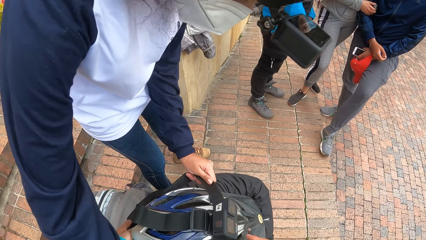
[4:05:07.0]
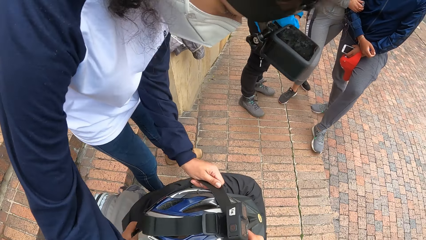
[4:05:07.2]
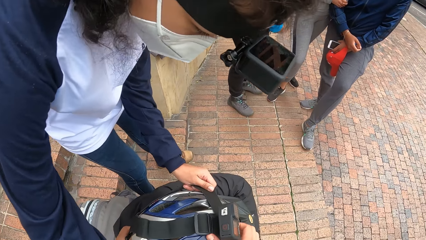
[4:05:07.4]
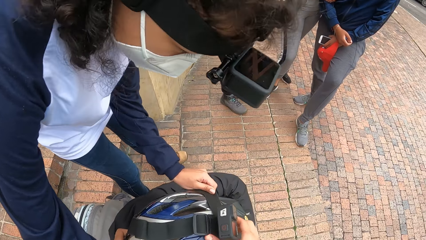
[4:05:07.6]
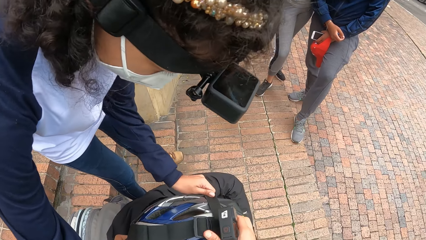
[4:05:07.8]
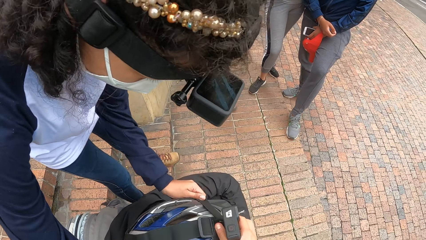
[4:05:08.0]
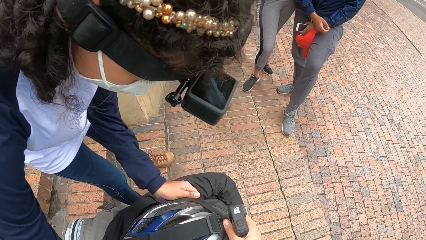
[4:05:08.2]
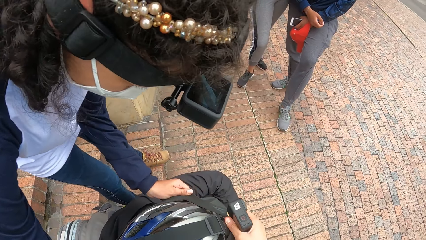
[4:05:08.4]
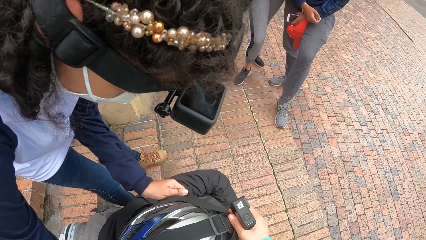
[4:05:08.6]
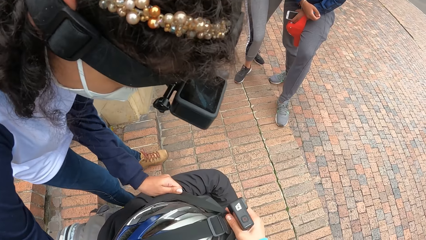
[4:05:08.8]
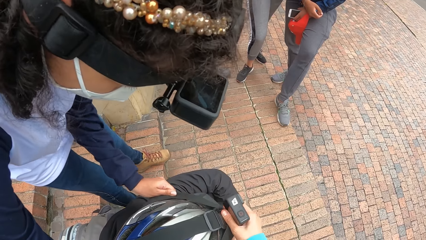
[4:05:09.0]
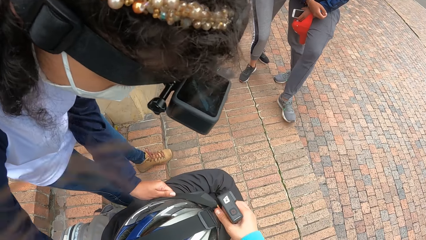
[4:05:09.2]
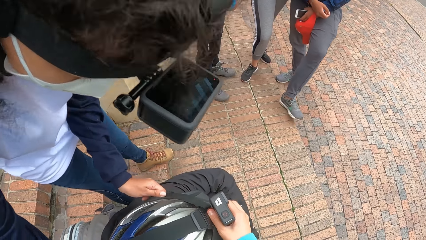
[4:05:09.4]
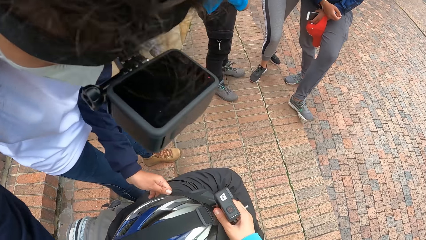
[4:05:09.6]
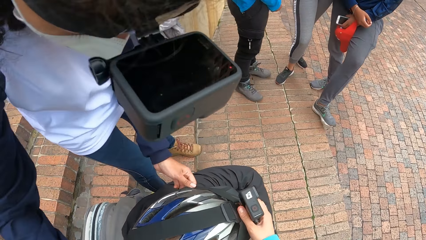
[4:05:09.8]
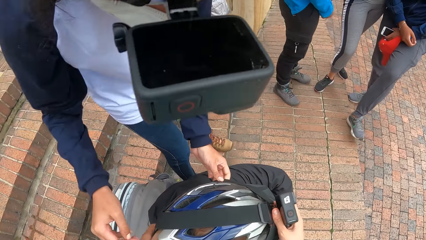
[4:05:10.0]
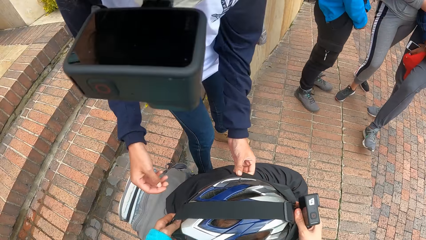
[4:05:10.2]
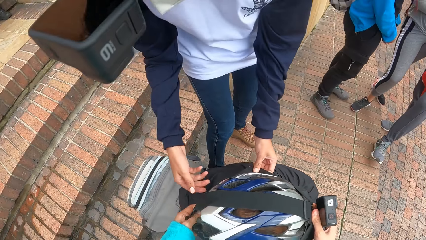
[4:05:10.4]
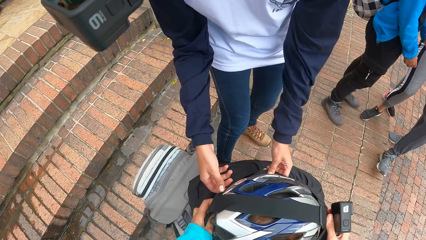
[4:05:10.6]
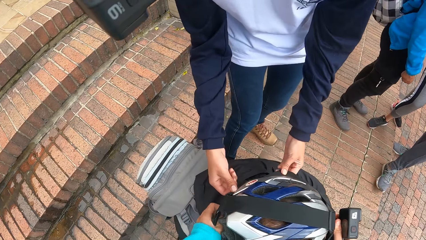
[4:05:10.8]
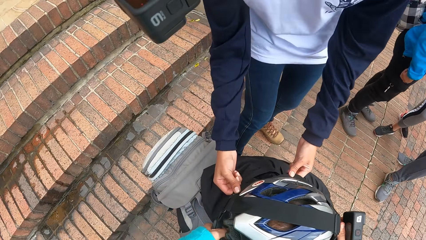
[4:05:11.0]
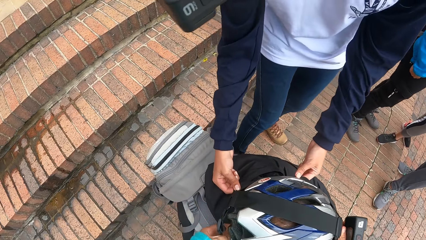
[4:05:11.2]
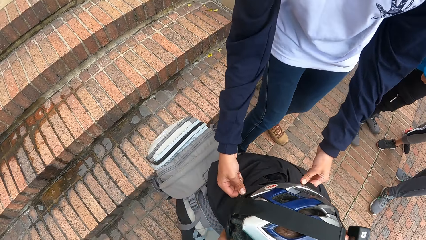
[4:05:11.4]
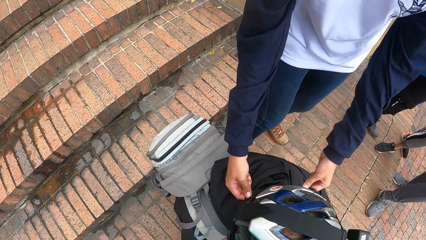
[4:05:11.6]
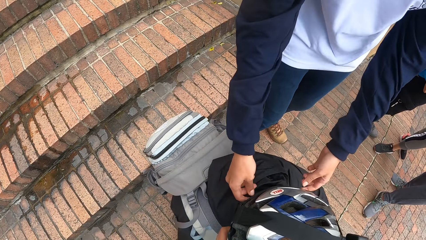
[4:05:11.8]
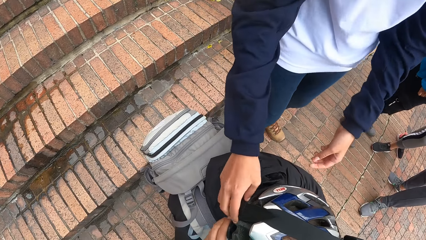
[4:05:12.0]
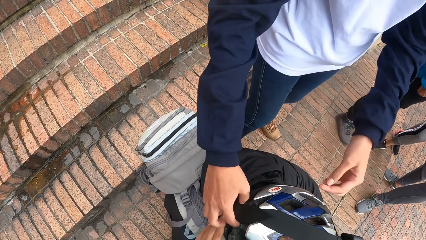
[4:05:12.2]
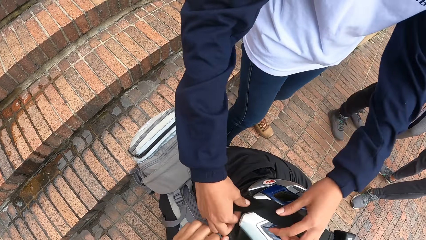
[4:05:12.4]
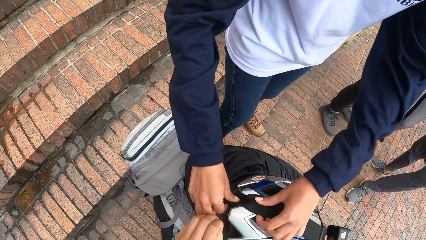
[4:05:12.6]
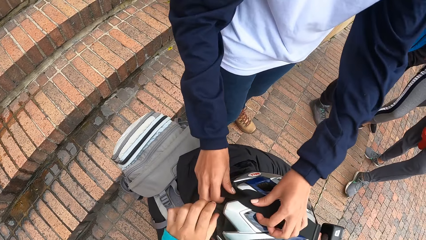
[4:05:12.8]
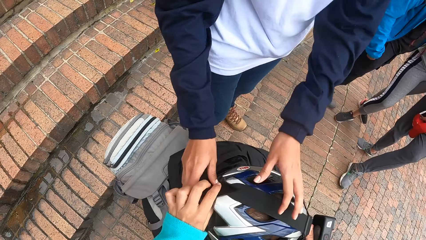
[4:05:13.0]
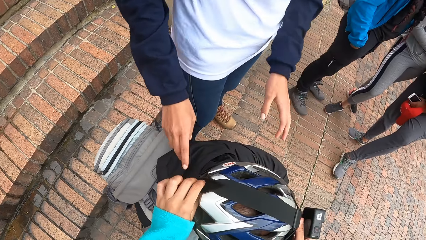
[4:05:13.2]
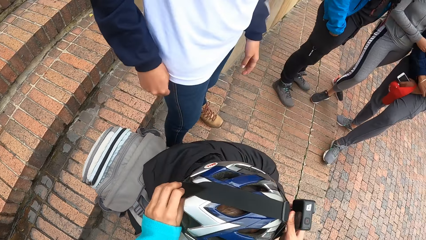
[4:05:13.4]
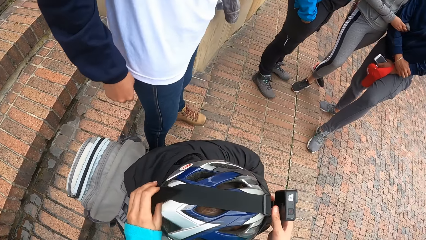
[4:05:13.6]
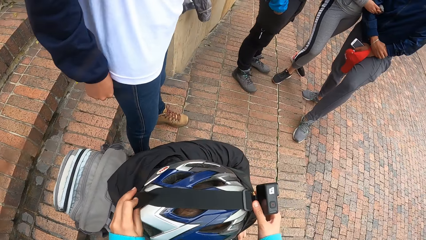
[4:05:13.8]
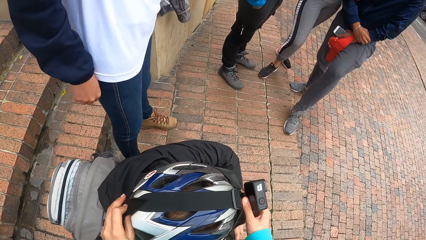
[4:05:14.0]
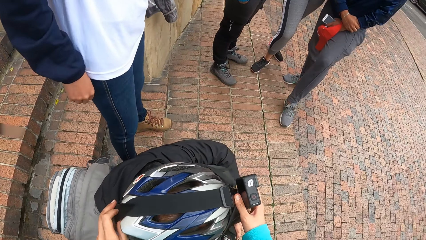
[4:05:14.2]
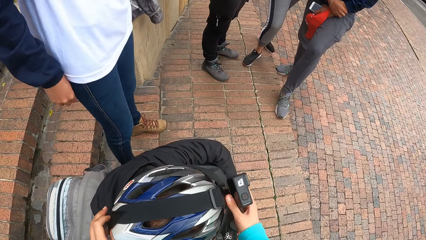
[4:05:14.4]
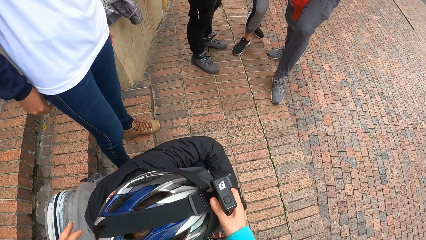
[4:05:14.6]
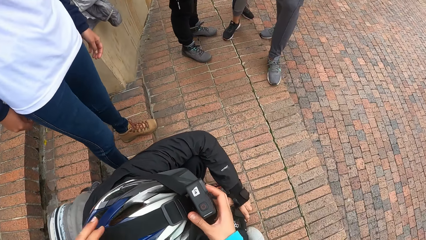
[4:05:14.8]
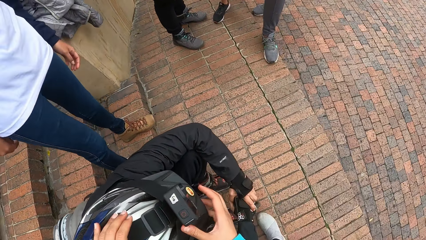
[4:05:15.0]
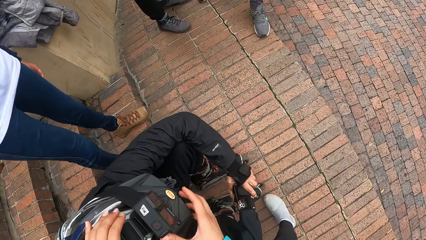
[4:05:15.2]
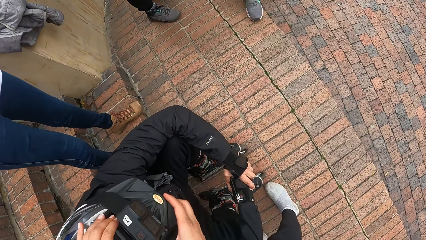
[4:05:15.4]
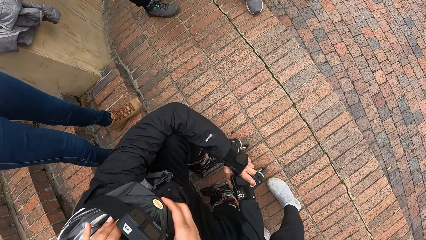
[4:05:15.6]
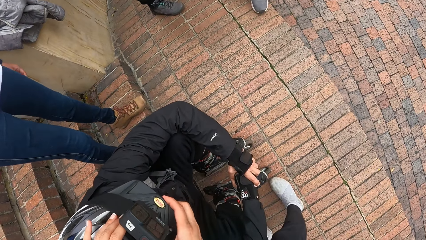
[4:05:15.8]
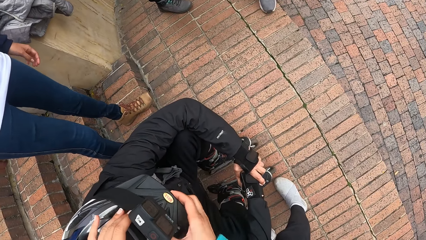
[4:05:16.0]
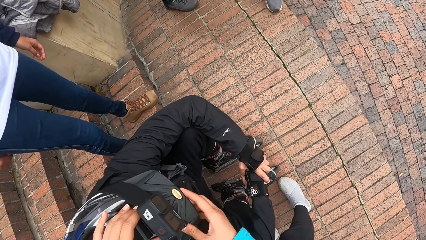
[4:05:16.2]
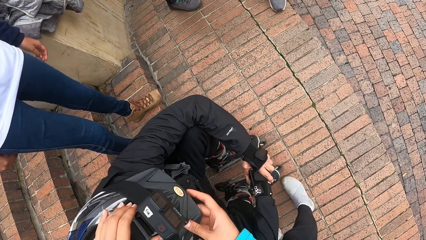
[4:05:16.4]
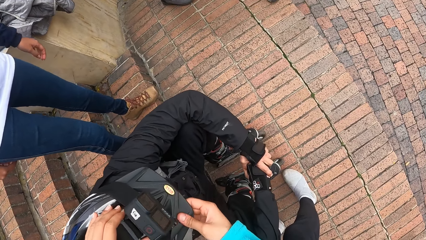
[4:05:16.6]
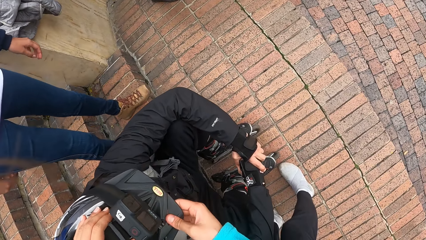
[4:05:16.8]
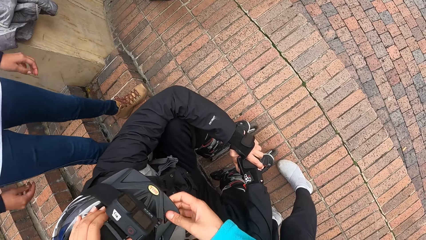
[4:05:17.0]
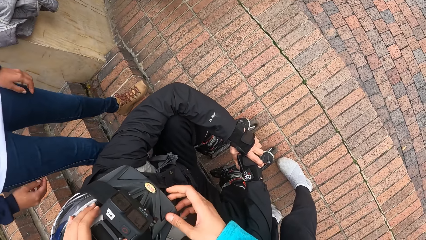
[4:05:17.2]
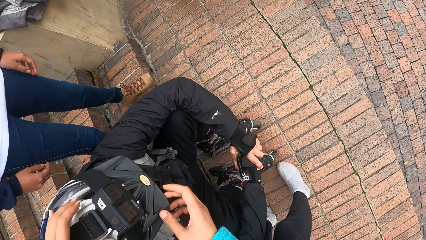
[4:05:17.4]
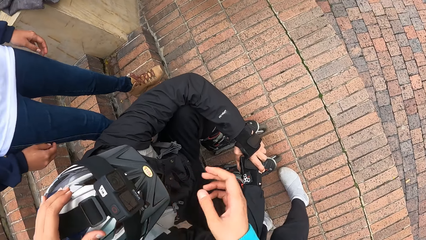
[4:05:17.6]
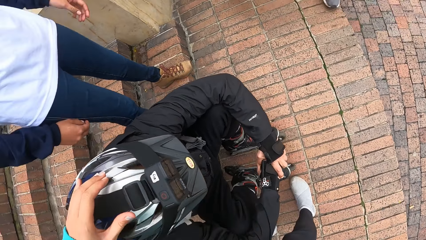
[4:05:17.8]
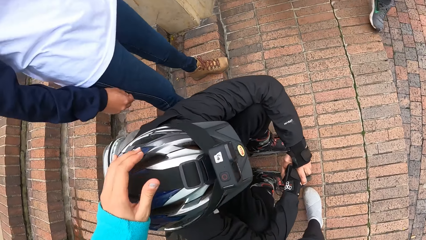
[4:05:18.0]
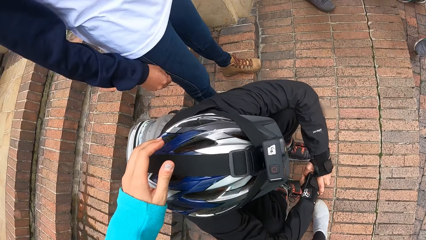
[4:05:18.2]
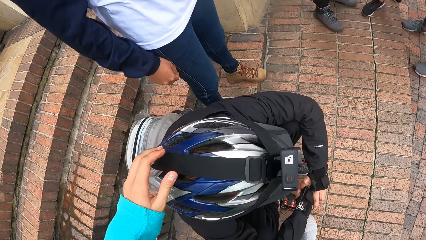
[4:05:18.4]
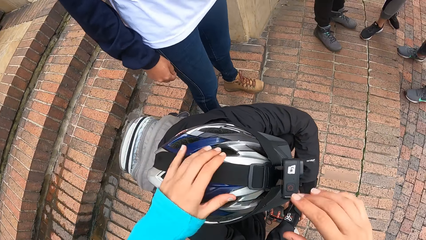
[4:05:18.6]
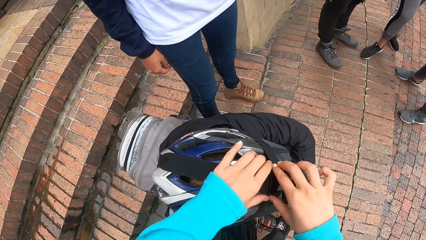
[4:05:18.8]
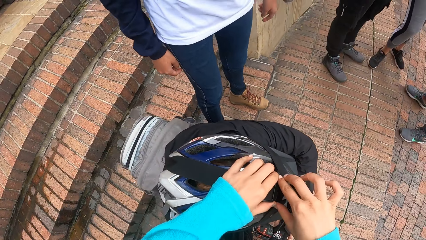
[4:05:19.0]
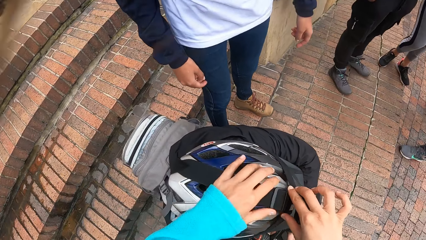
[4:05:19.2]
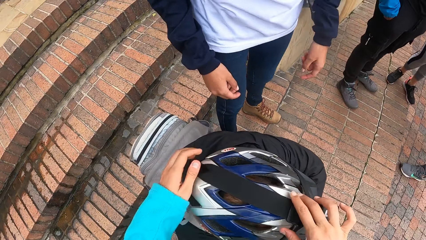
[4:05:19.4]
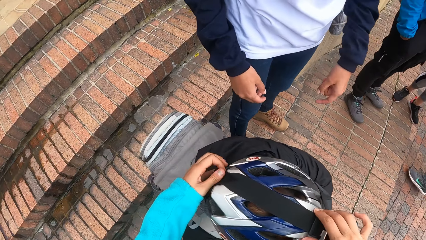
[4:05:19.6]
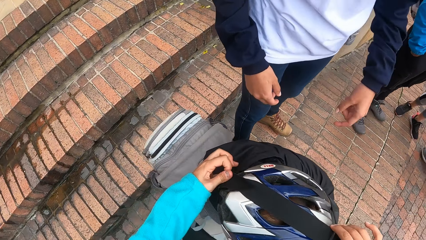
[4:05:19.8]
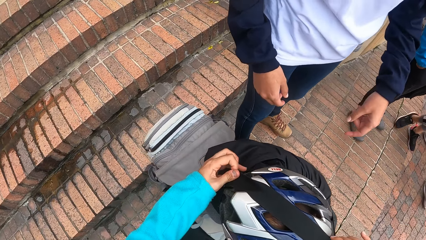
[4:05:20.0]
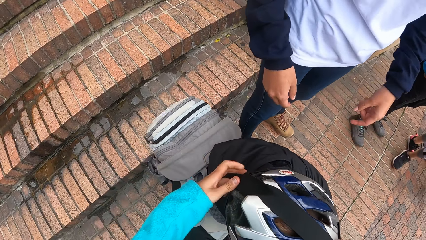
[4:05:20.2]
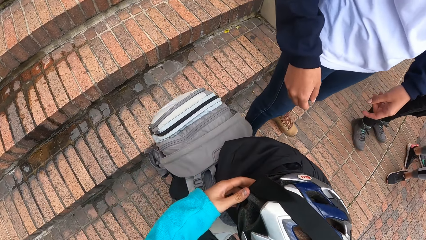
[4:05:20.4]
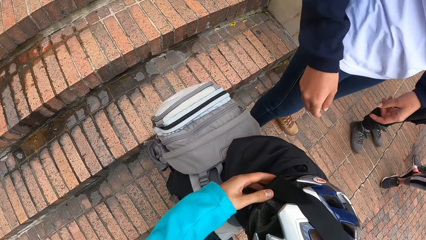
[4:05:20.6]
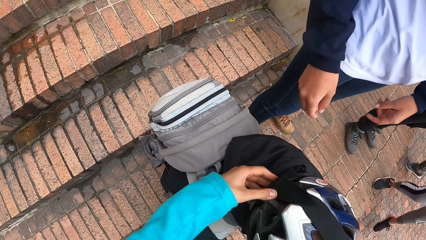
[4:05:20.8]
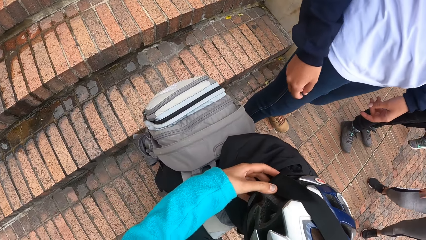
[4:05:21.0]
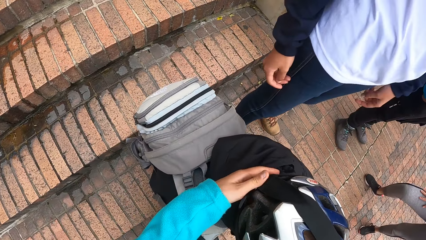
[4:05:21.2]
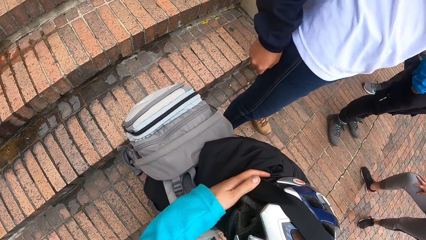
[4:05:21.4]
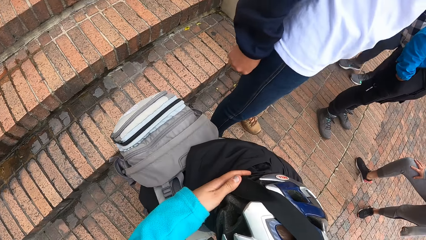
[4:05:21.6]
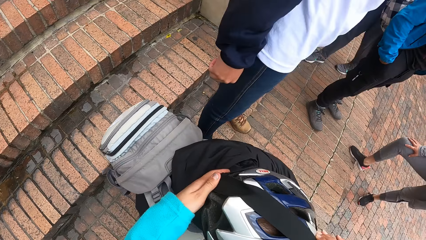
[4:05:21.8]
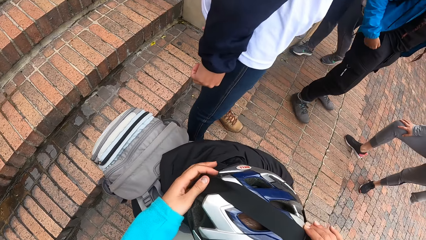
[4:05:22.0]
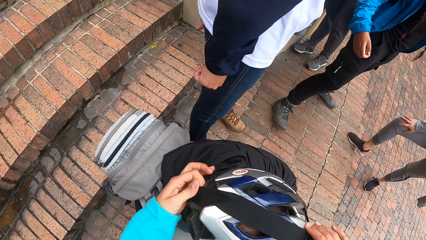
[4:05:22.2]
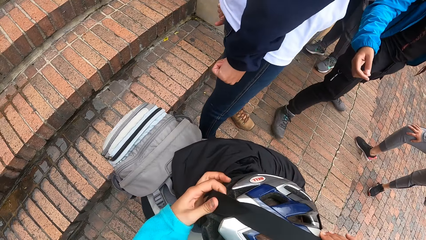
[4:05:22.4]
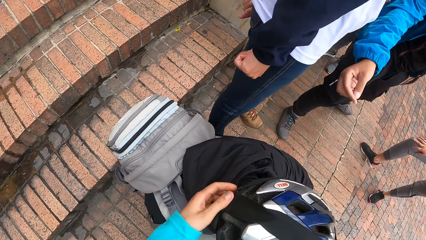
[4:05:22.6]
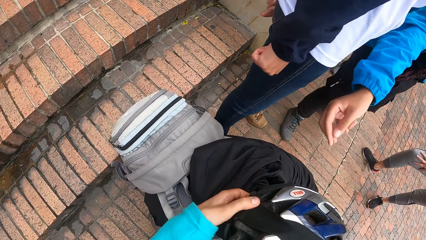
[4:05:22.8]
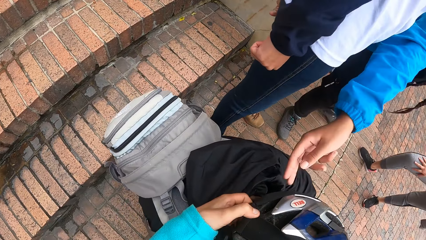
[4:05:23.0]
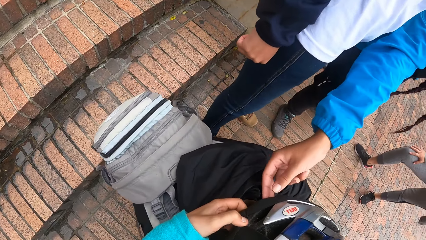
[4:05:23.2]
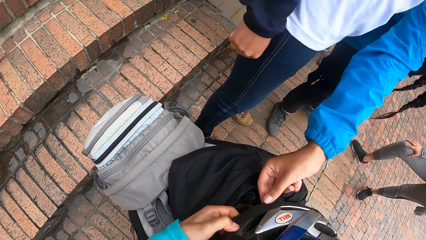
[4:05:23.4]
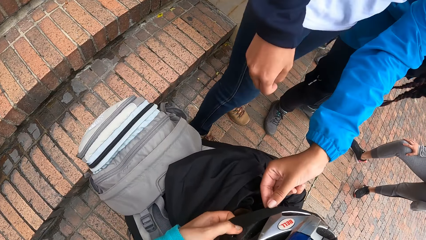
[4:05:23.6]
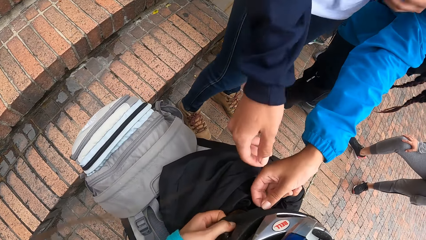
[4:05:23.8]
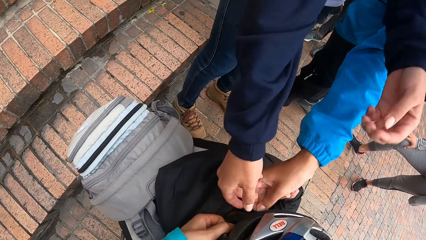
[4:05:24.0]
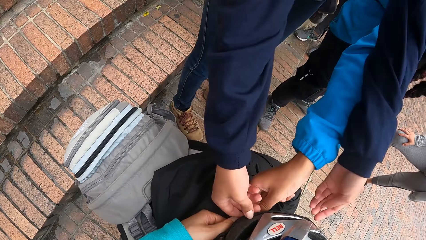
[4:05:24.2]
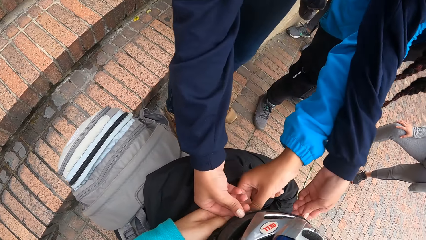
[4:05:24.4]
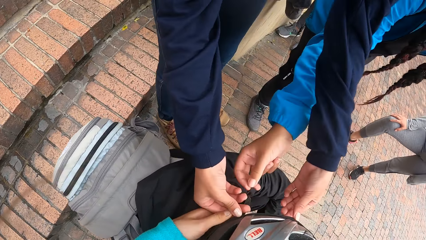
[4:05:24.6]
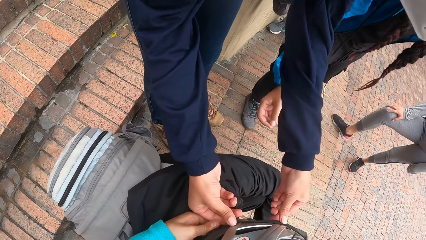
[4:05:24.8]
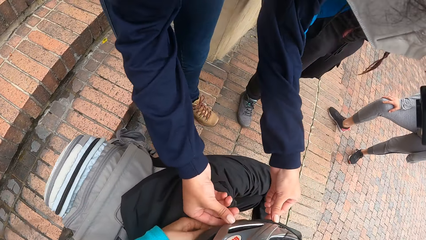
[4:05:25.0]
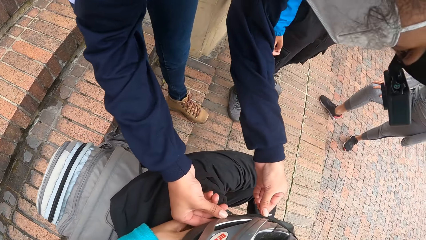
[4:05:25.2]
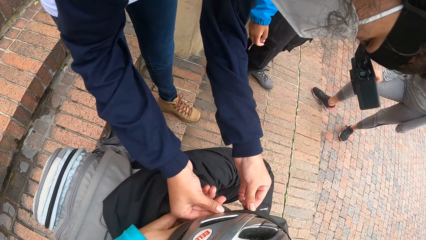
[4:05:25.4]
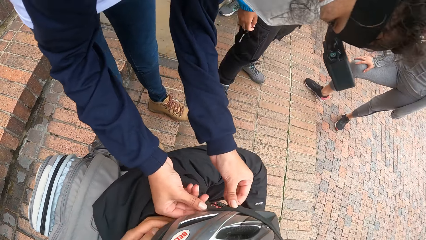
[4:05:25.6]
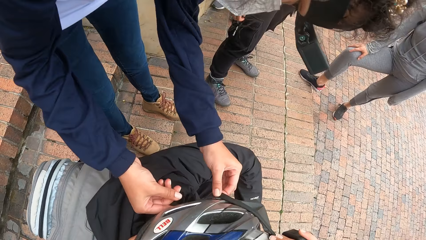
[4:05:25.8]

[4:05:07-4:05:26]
A woman removes her hands from the camera on a man's head. The camera wearer touches the camera on the head of the man. They fix the camera on the man's head. They adjust the camera on the helmet on the man's head with both hands. The woman adjusts the camera on the helmet on the man's head with both hands. Another woman removes her right hand from the camera on the man's head.
